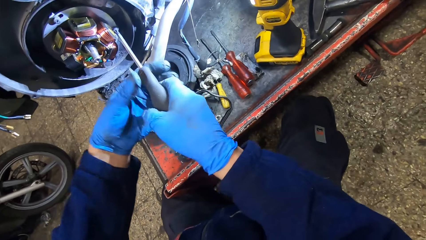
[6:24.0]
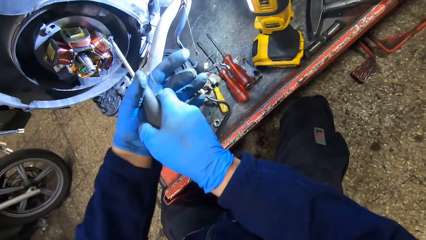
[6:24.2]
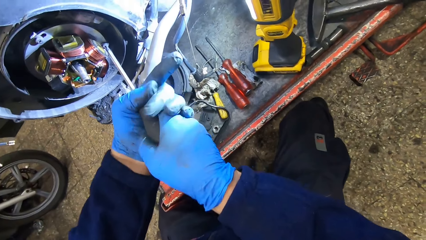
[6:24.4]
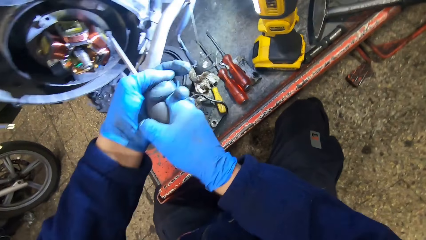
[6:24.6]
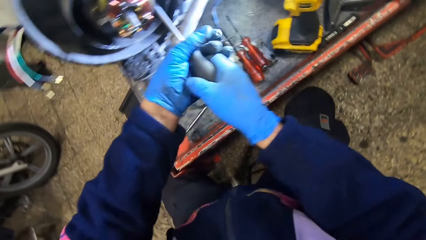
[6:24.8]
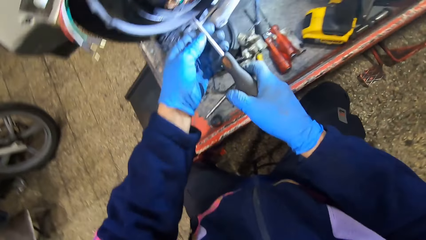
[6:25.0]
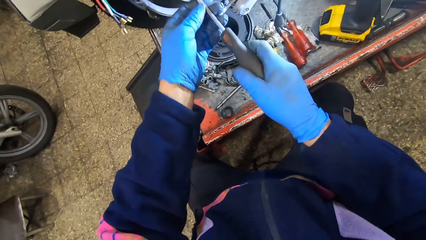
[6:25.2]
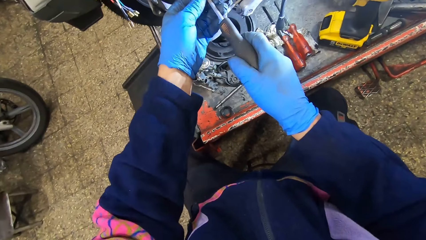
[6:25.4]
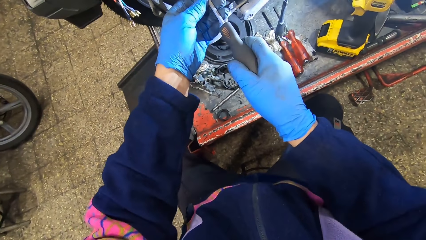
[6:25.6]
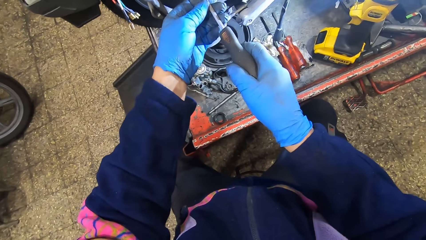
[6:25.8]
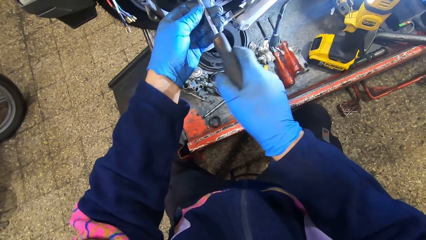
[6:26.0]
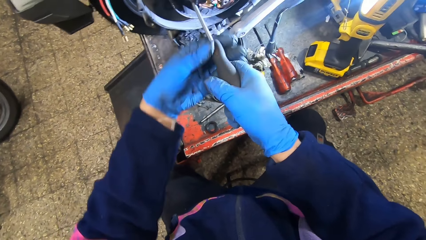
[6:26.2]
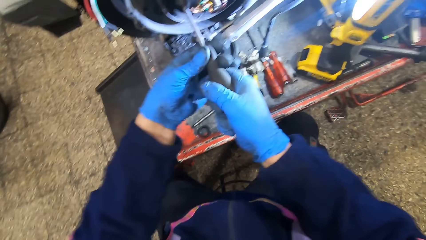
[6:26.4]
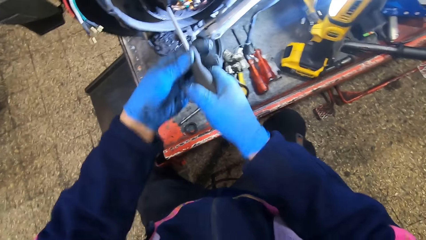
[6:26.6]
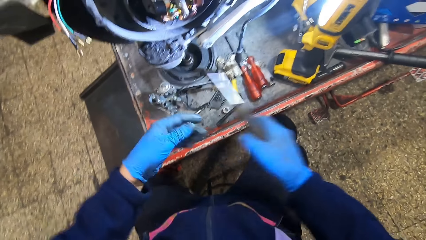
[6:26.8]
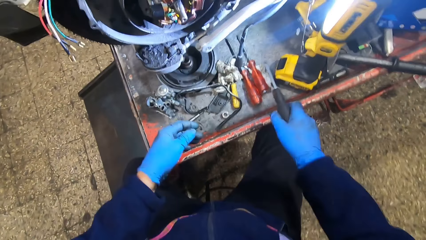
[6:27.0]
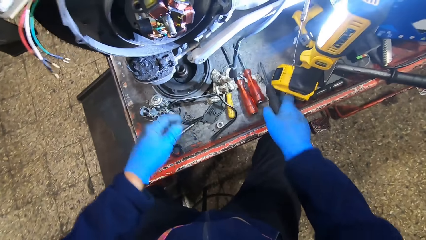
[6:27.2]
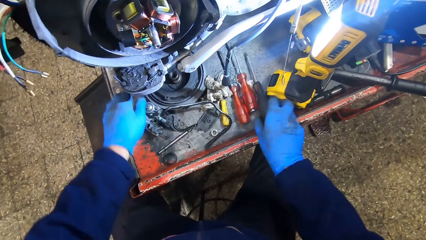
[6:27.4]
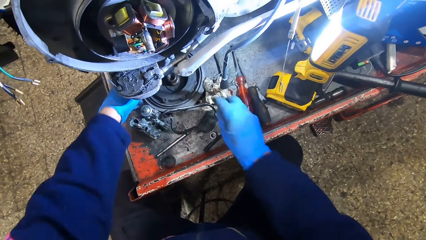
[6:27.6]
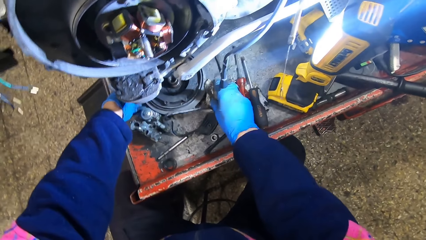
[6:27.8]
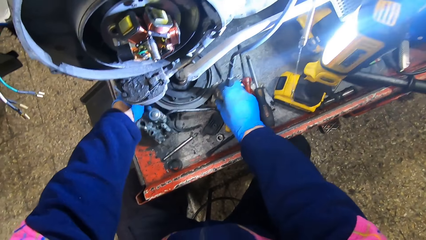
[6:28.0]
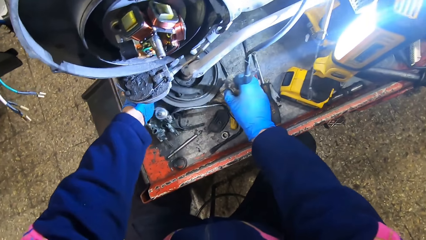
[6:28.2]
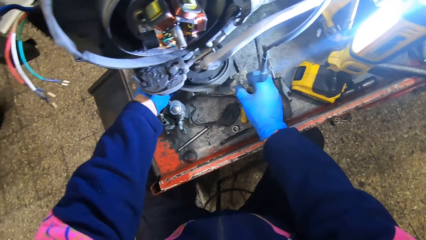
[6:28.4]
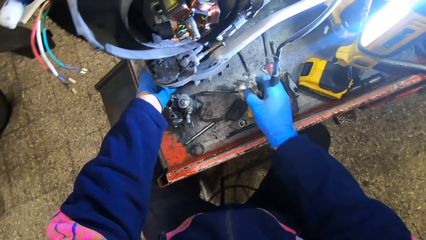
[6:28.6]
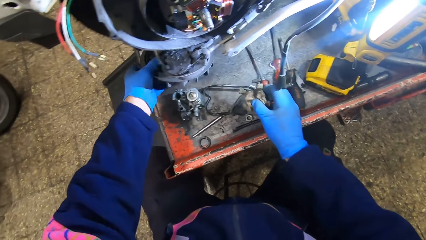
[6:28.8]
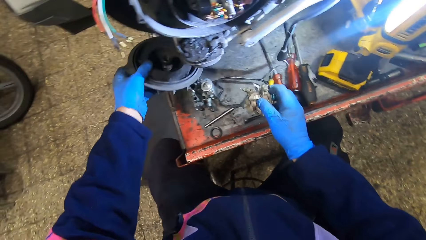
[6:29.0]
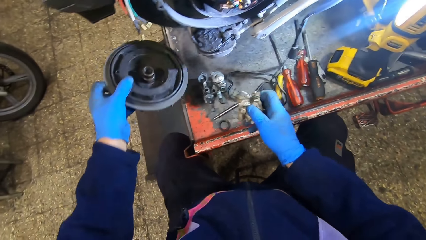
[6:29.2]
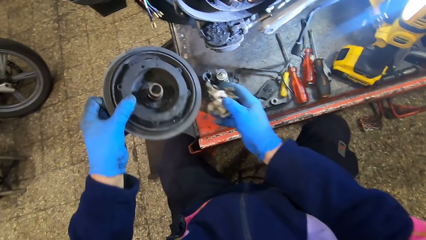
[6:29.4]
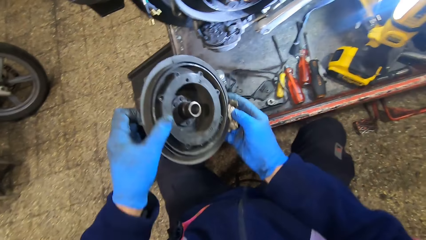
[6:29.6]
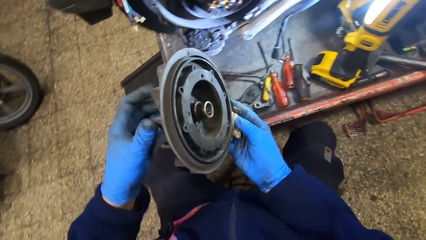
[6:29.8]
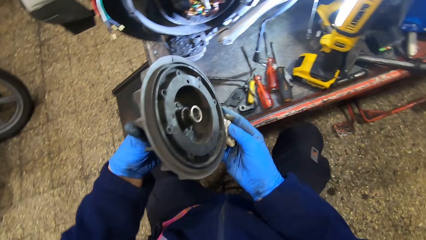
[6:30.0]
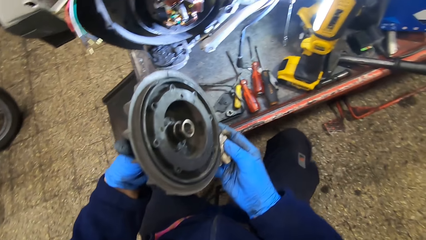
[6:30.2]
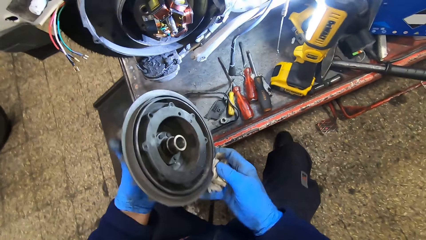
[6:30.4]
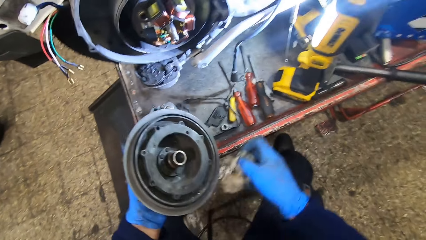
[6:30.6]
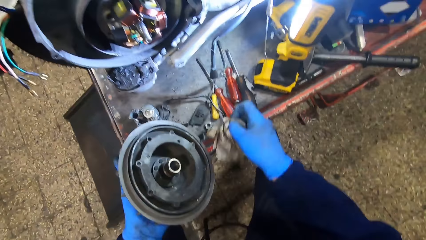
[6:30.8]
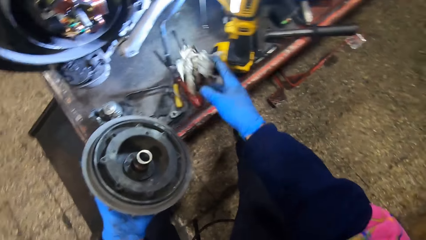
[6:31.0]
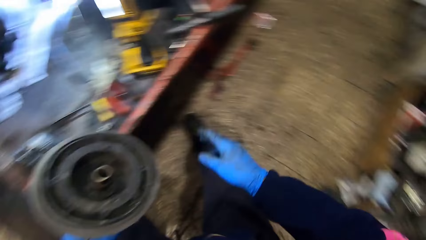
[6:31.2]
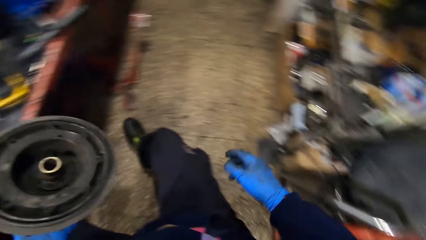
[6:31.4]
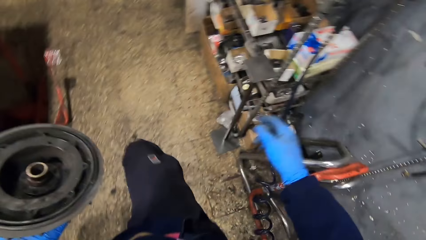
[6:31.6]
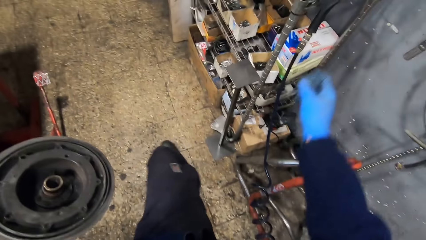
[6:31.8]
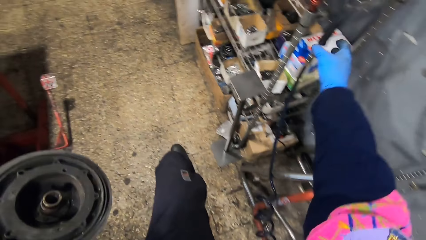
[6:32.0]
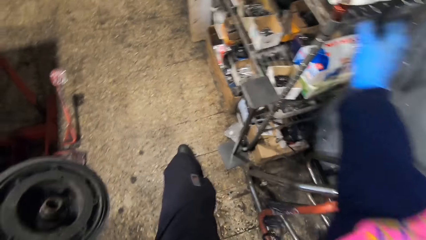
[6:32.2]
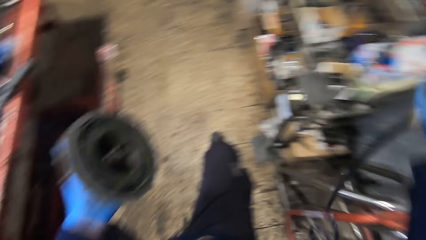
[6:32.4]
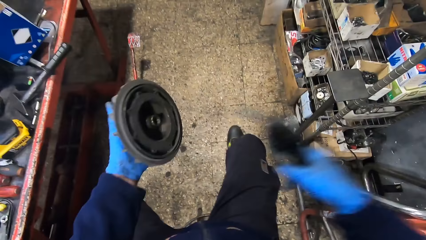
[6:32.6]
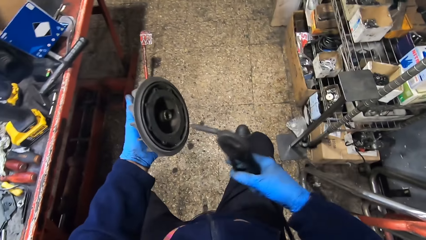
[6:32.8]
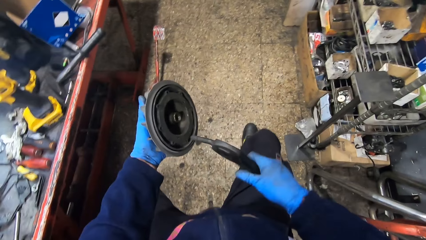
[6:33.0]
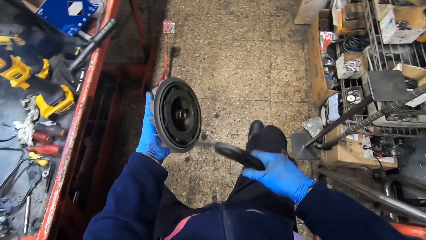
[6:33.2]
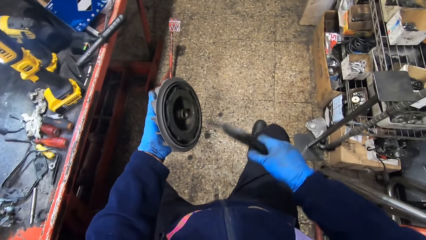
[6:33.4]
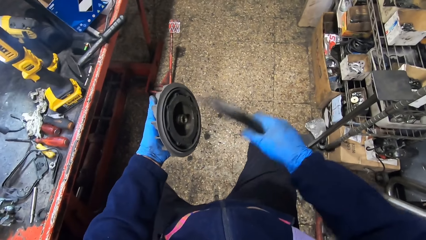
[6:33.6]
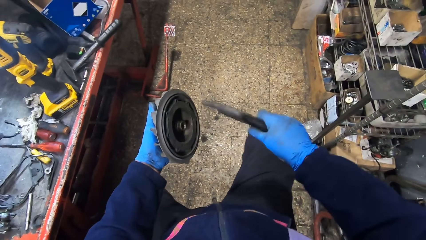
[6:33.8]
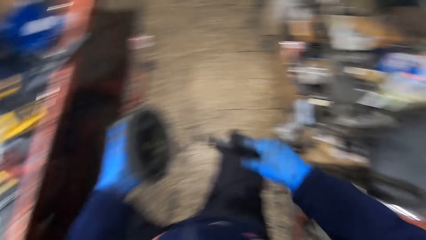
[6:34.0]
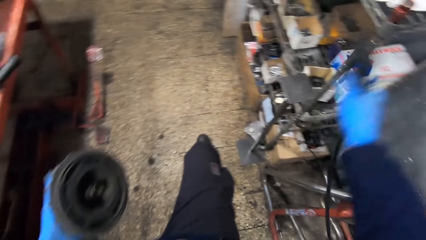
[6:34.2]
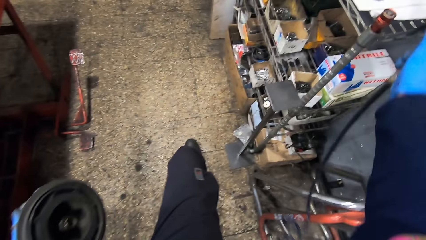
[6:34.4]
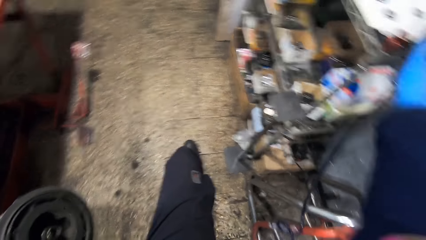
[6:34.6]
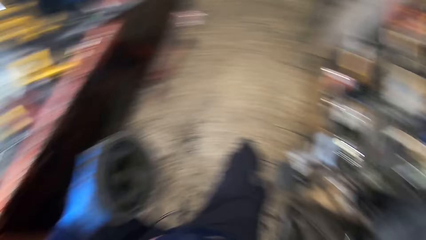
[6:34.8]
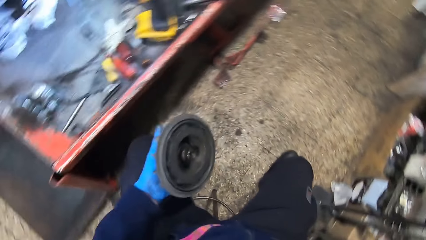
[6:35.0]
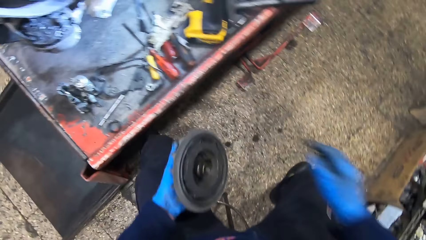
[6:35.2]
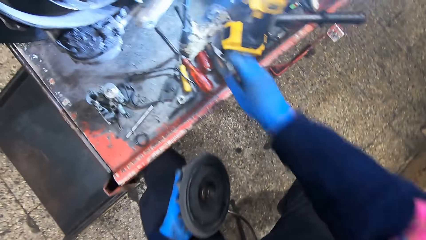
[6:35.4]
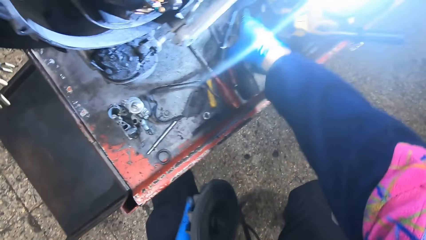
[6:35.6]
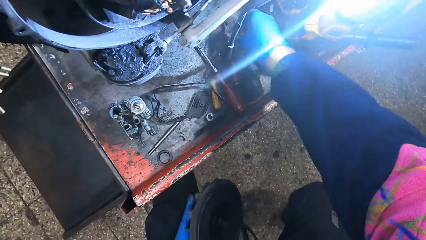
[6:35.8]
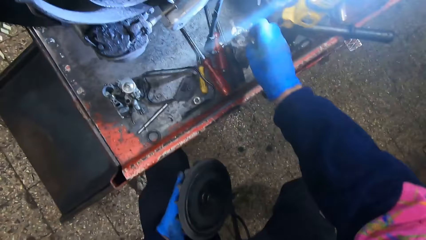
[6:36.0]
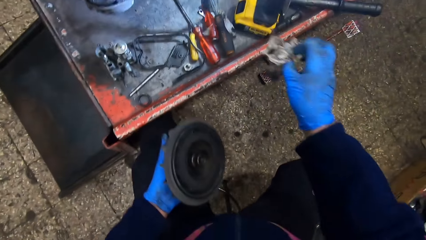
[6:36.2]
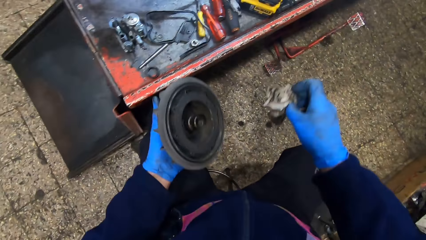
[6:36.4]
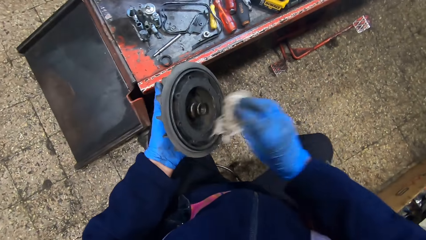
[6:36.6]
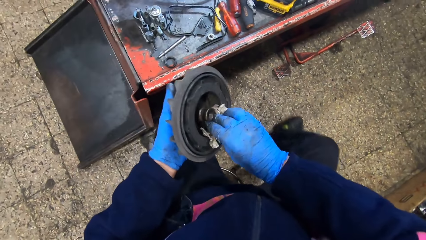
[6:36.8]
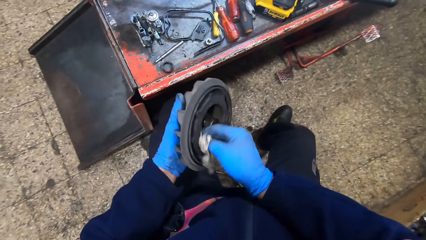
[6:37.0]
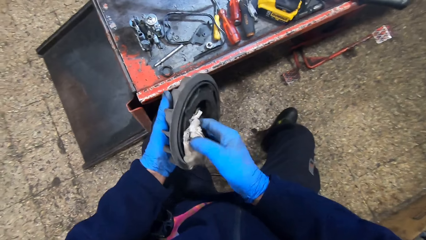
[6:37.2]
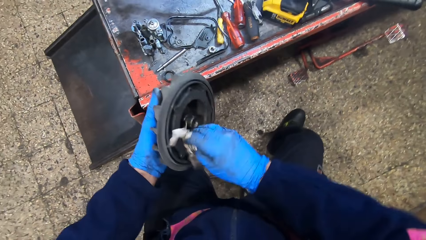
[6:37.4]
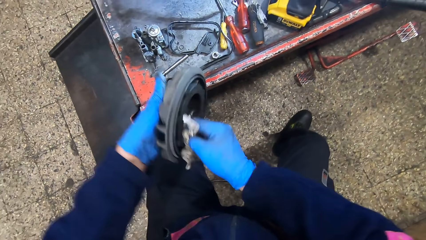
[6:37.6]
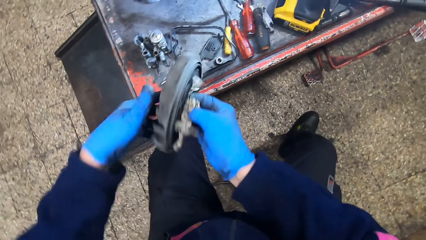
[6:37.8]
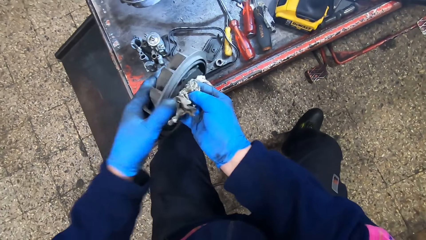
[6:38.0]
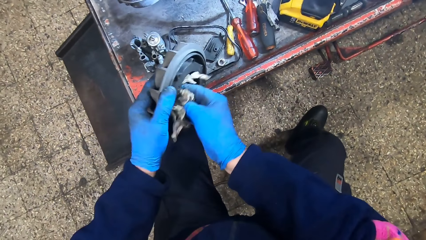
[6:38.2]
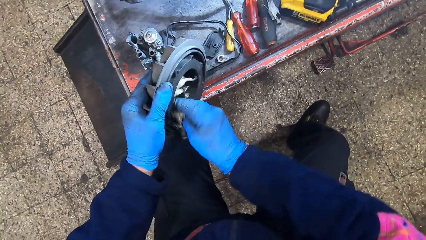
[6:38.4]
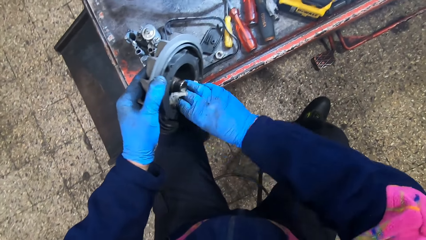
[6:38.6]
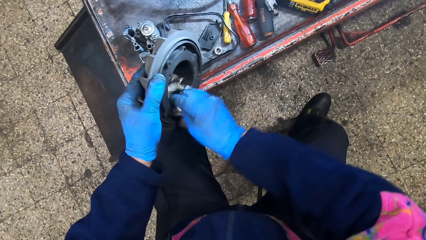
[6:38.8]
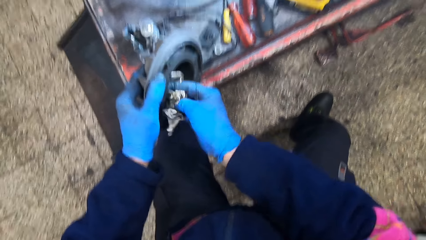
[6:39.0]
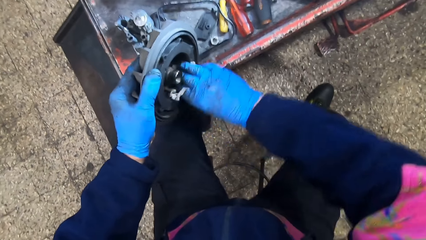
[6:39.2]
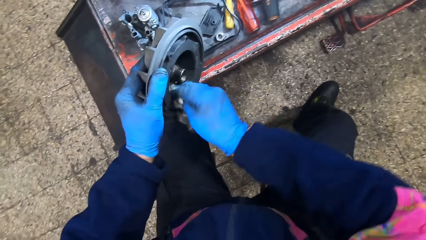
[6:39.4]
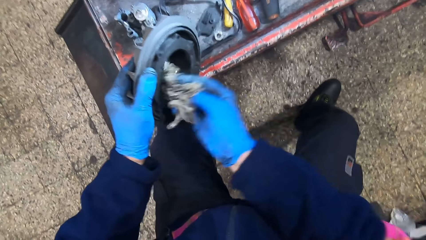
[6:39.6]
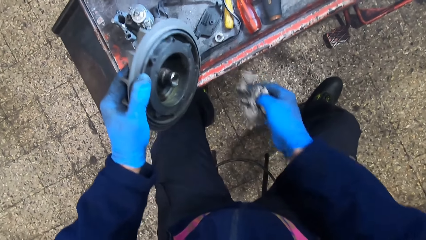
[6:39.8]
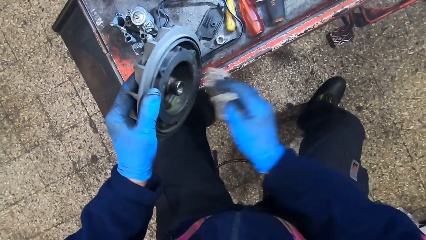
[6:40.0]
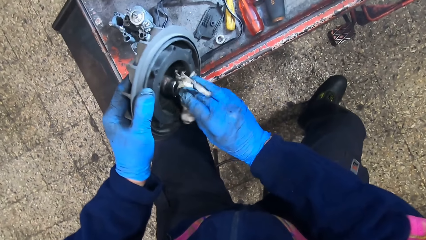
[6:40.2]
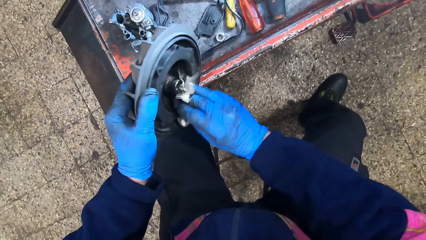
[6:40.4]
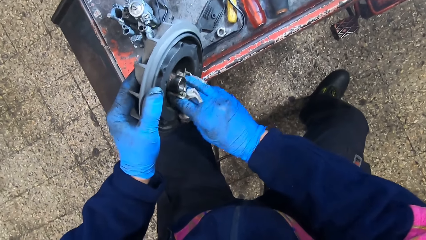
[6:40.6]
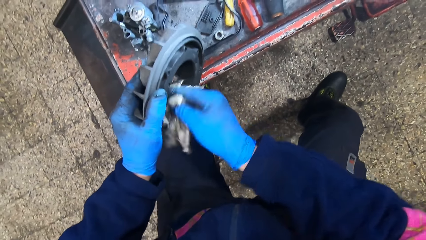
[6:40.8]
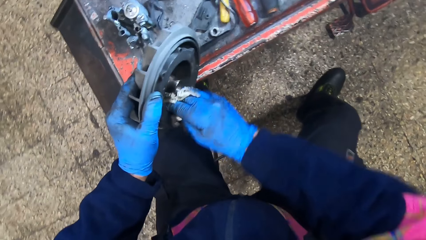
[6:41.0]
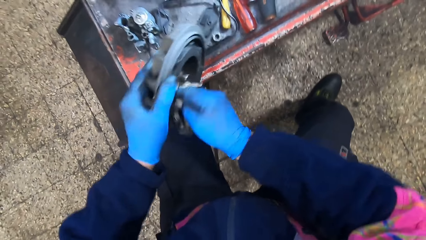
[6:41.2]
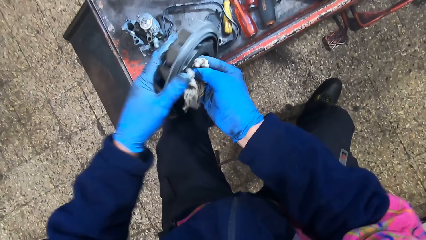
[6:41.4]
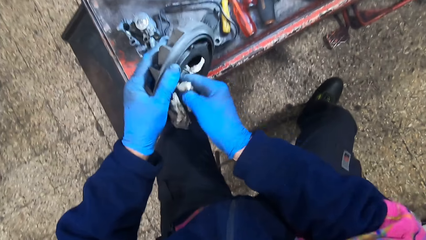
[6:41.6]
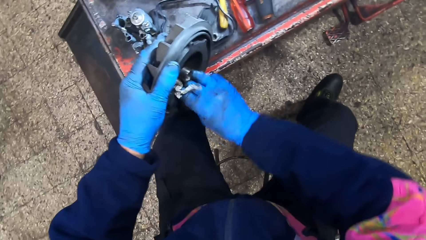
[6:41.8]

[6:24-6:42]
The camera wearer drops the black screwdriver on the metal workbench with his right hand. He picks up a flywheel from the metal workbench with his left hand and picks up a tissue paper from the metal workbench with his right hand. He drops the tissue paper on the metal workbench with his right hand. He picks up a sprayer from a metal shelf with his right hand. He sprays on the flywheel with the sprayer. He hangs the sprayer on the metal shelf with his right hand. He picks up the tissue paper from the metal workbench with his right hand. He cleans the flywheel with the tissue paper.
